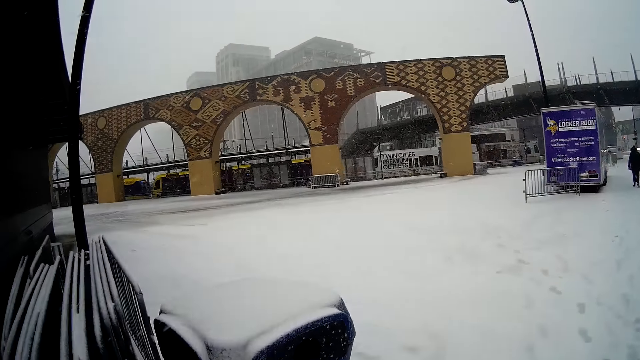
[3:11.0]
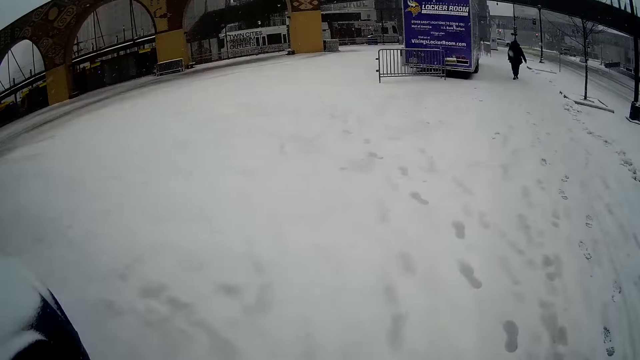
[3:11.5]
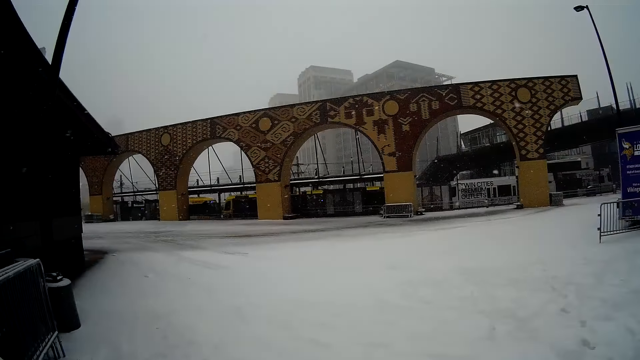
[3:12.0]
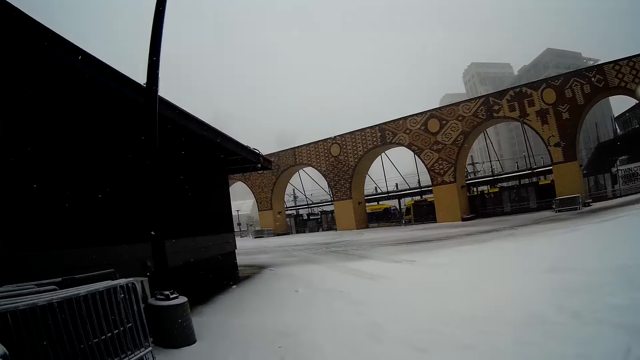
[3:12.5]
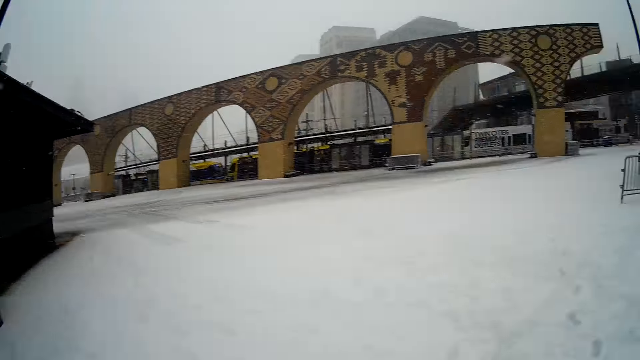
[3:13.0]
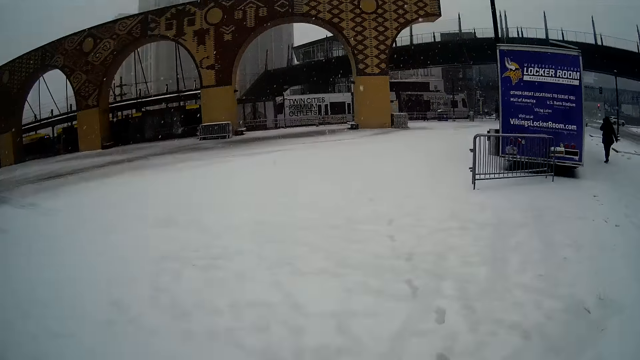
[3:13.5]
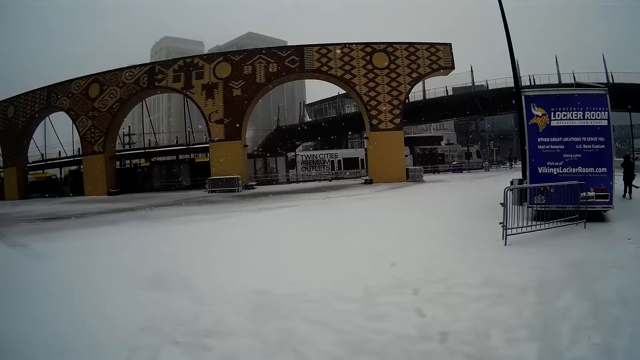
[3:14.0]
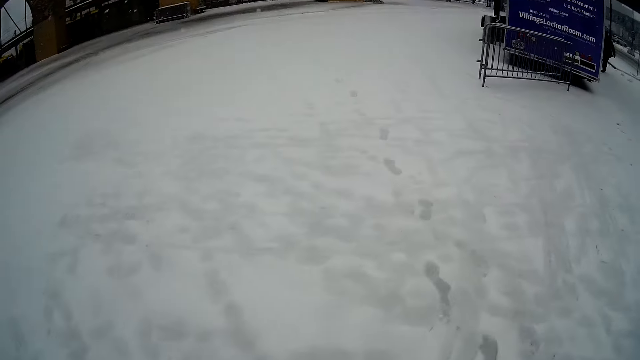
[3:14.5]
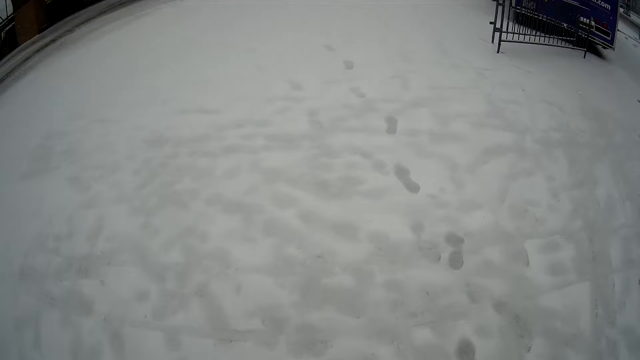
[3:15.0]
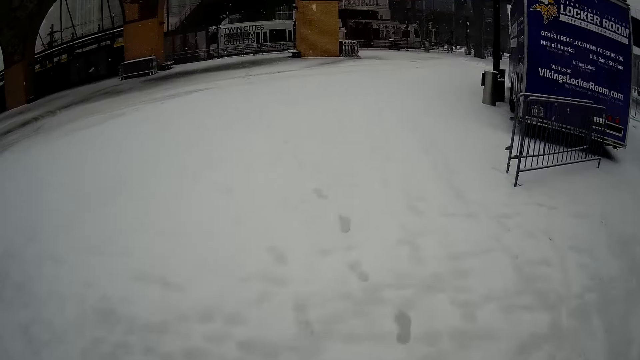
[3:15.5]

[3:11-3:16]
The camera wearer walks on the snow.
